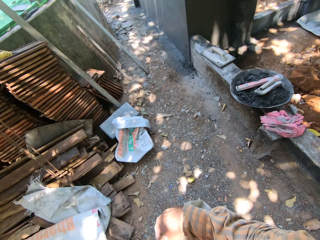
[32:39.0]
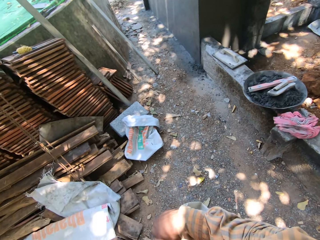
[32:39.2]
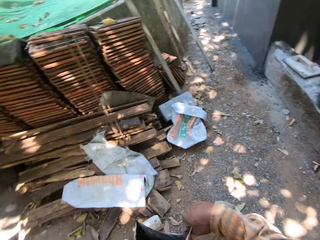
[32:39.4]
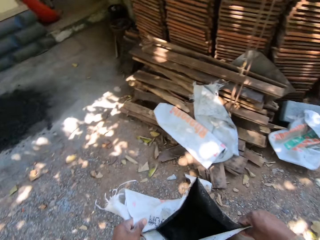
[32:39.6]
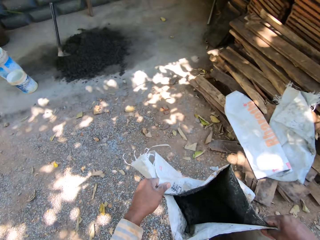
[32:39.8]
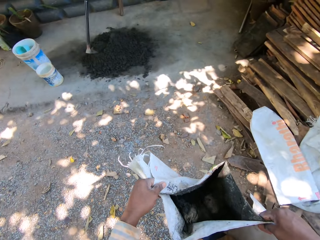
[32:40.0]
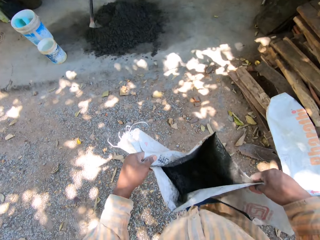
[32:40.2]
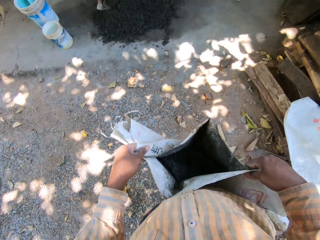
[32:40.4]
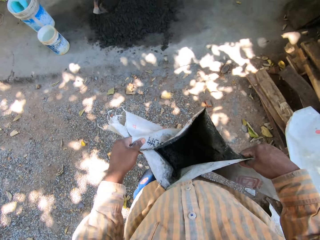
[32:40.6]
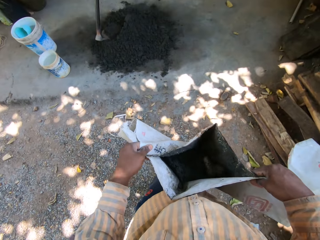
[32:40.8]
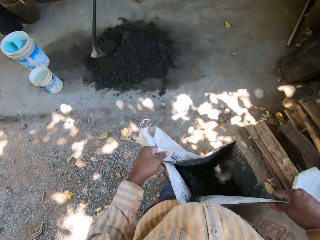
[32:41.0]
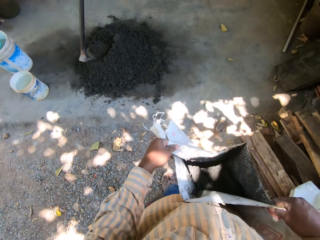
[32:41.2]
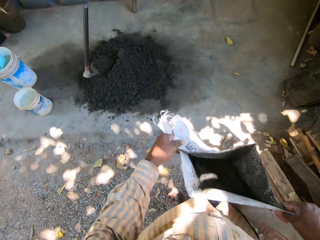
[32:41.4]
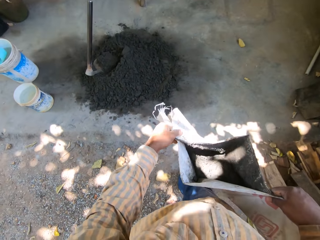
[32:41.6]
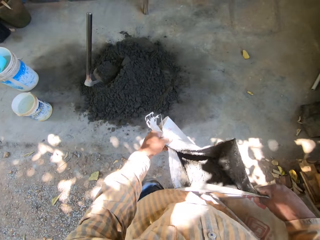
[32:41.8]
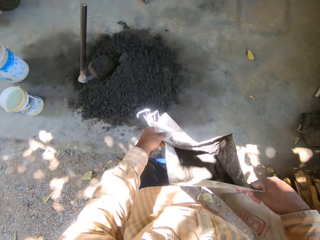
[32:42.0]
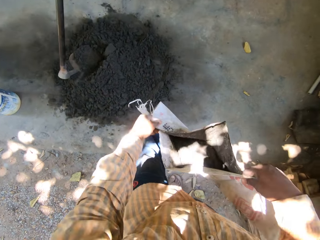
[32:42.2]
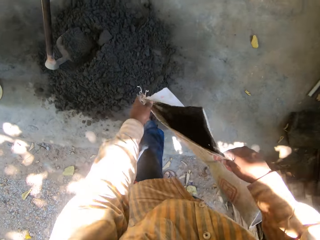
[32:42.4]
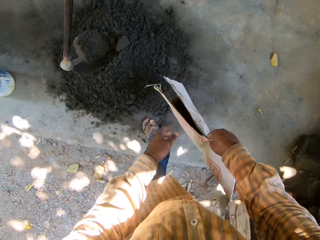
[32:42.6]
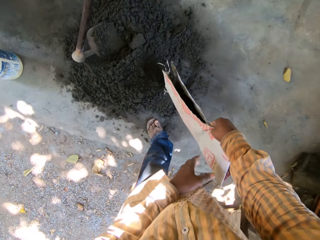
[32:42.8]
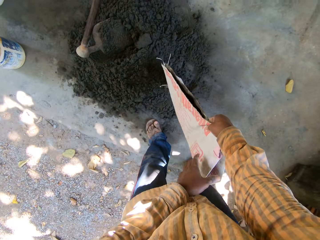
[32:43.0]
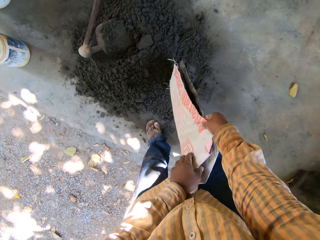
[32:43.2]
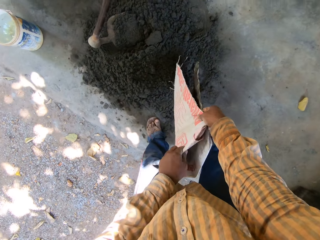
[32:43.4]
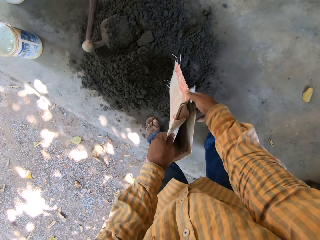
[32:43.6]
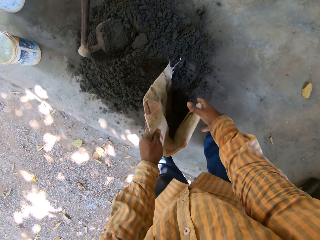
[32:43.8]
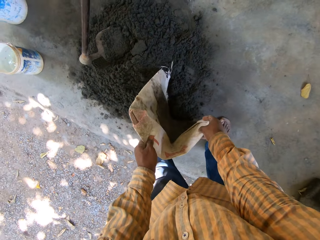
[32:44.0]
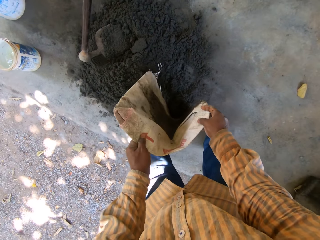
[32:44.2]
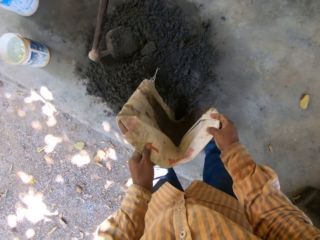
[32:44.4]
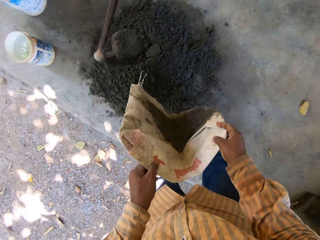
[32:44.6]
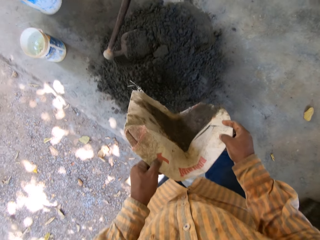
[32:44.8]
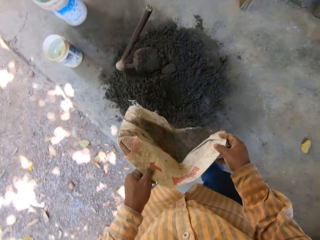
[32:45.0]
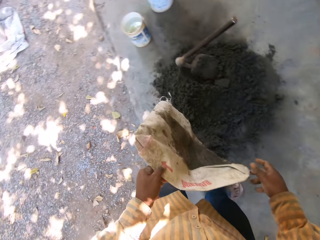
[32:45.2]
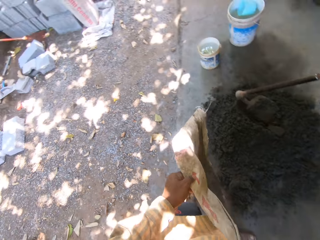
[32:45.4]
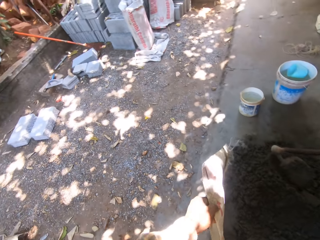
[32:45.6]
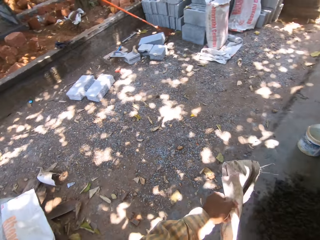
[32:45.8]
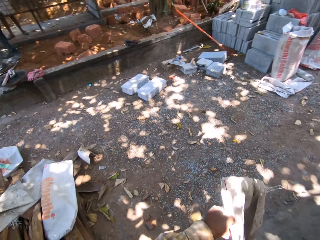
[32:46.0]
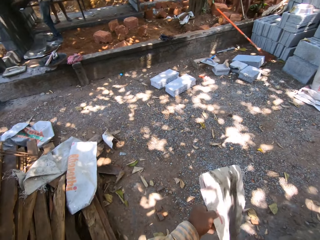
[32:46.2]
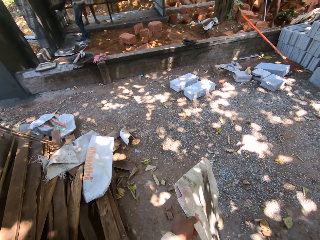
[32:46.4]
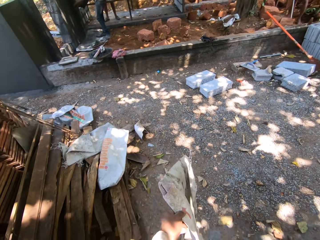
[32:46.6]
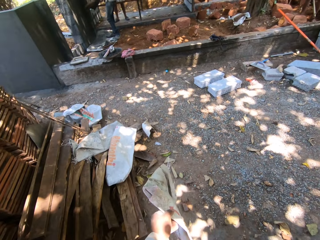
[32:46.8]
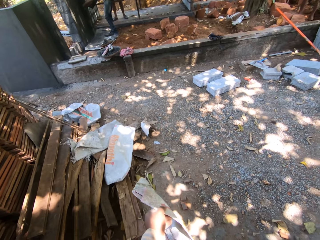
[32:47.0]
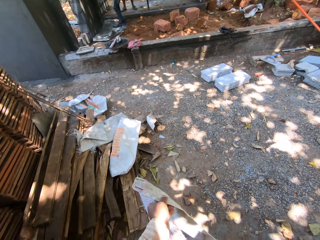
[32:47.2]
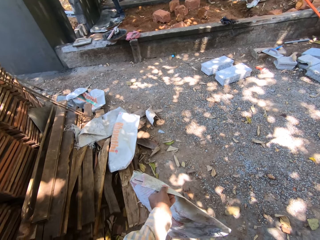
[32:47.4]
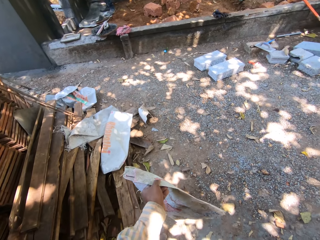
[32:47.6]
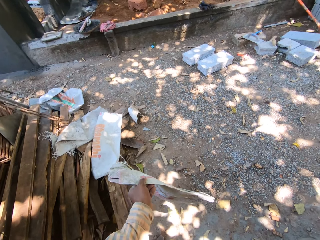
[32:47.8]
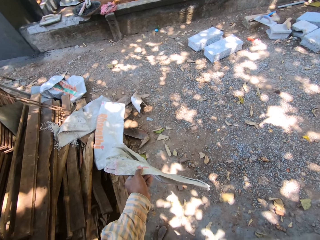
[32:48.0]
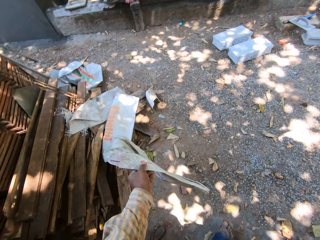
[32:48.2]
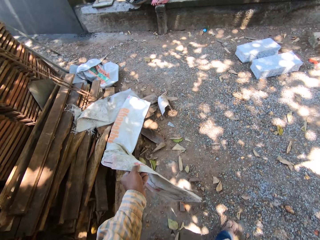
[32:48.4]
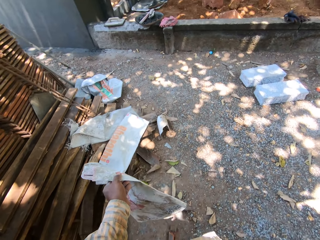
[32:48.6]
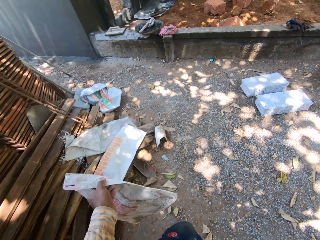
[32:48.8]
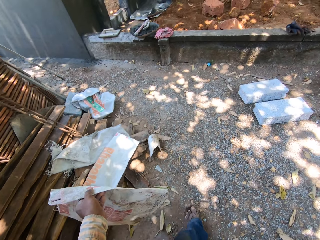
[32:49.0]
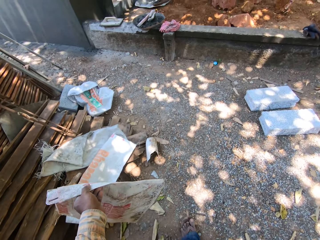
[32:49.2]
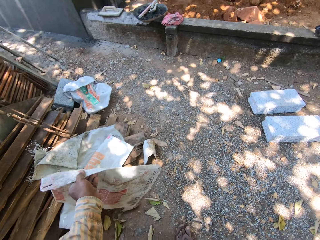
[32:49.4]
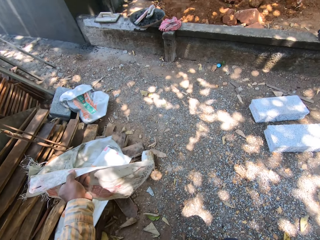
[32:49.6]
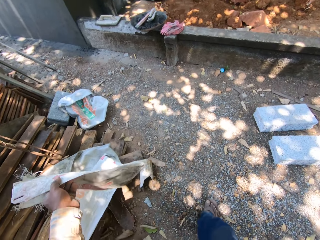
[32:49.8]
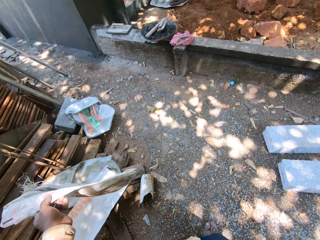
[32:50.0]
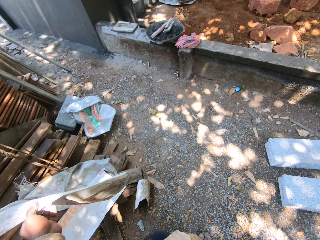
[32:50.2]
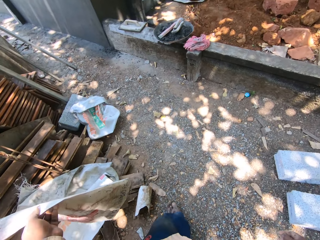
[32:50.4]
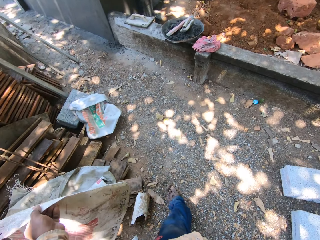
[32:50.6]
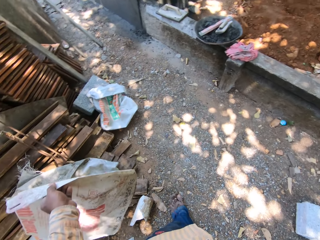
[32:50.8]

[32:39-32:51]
The camera wearer walks on the ground. He pours the concrete mix from the sack in his hands on the concrete mix on the ground. He passes the sack from his right hand to his left hand. He turns around. He walks away from the concrete mix on the ground.

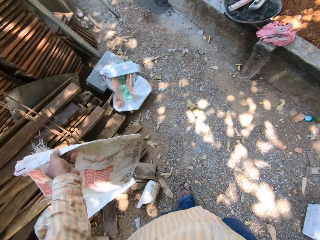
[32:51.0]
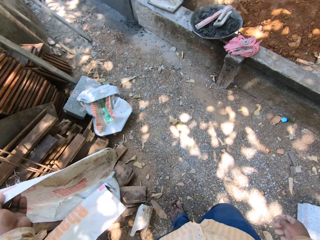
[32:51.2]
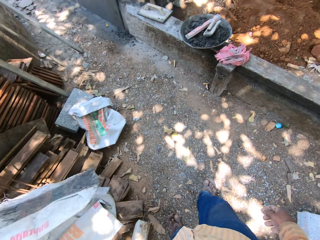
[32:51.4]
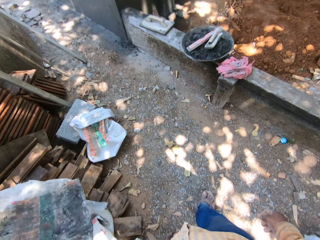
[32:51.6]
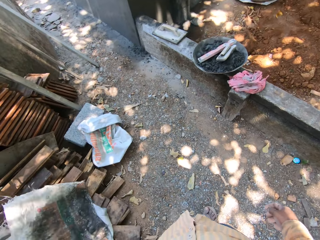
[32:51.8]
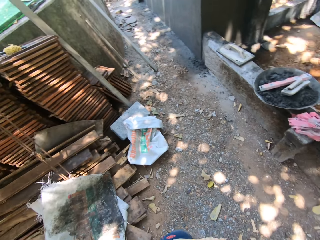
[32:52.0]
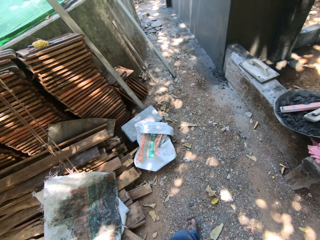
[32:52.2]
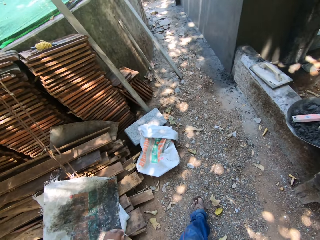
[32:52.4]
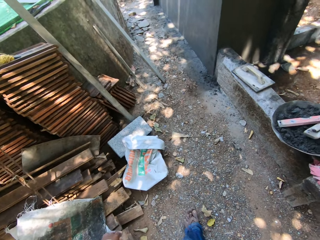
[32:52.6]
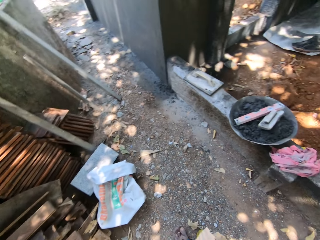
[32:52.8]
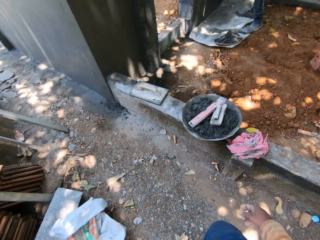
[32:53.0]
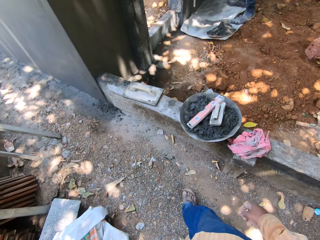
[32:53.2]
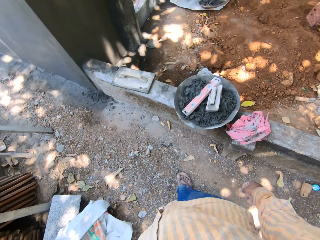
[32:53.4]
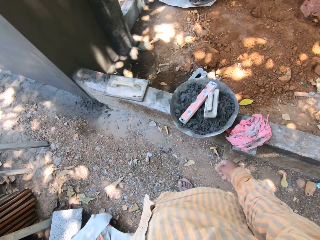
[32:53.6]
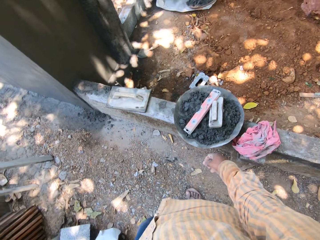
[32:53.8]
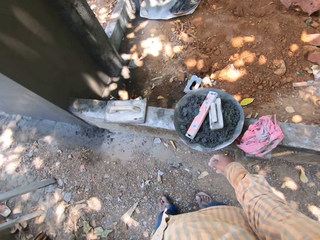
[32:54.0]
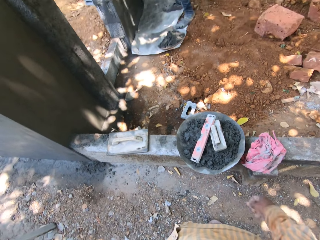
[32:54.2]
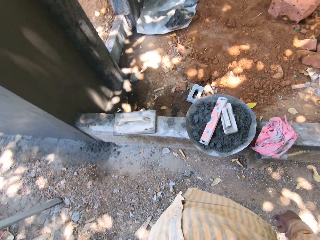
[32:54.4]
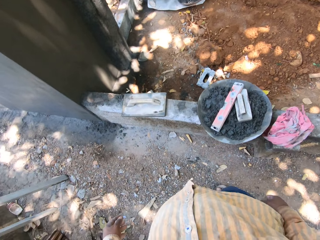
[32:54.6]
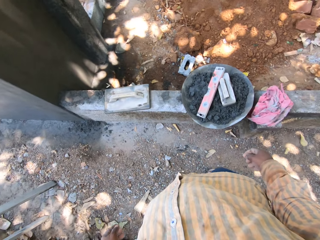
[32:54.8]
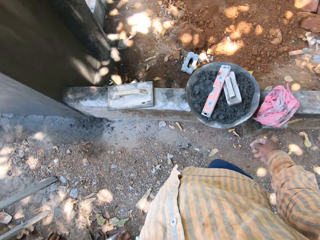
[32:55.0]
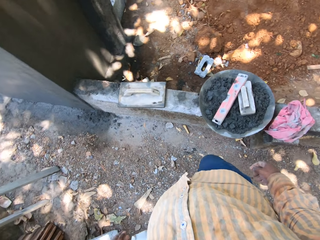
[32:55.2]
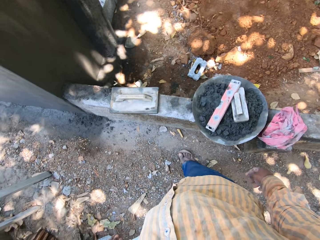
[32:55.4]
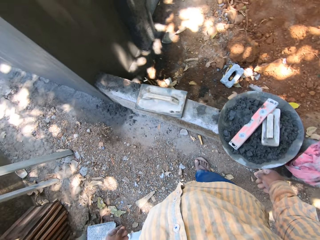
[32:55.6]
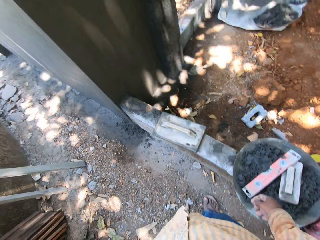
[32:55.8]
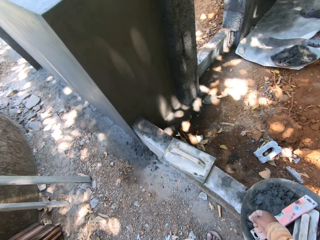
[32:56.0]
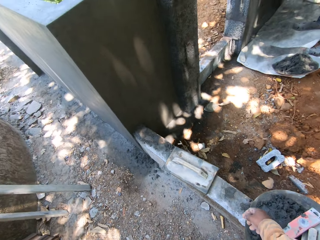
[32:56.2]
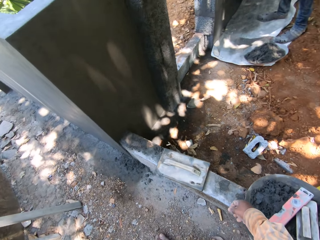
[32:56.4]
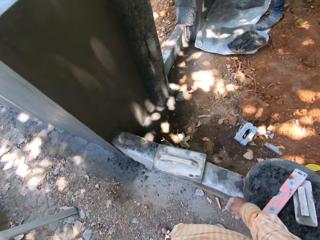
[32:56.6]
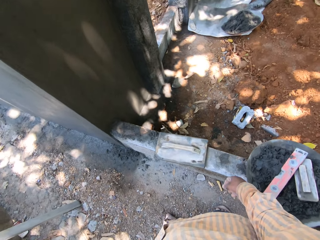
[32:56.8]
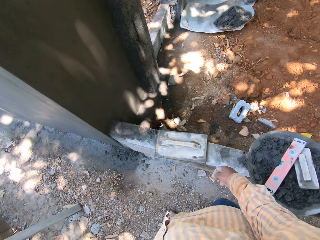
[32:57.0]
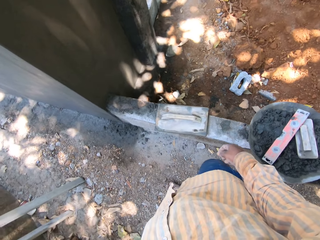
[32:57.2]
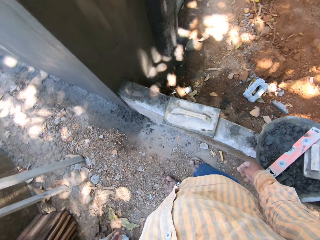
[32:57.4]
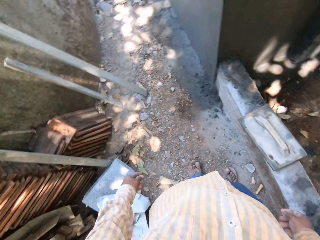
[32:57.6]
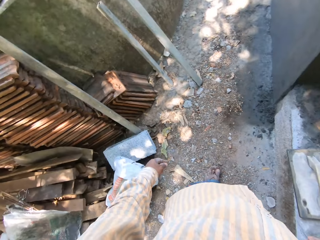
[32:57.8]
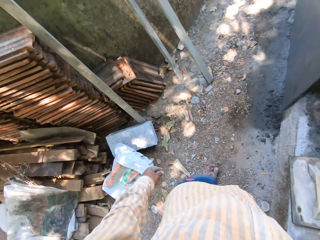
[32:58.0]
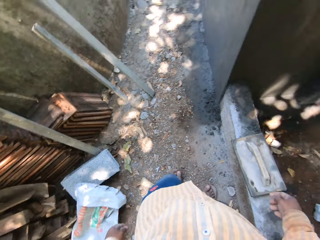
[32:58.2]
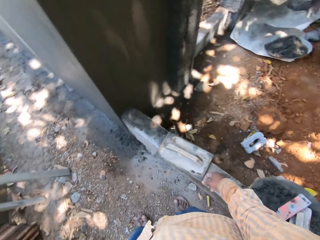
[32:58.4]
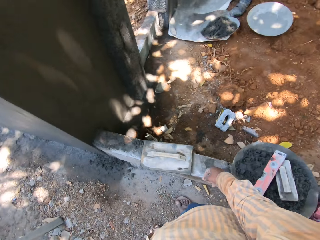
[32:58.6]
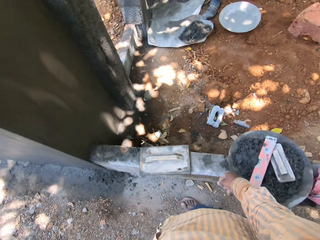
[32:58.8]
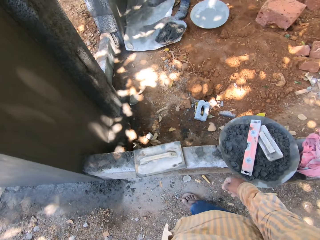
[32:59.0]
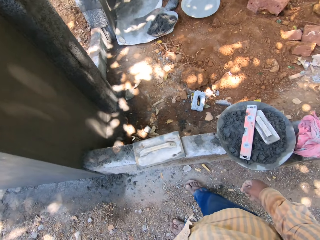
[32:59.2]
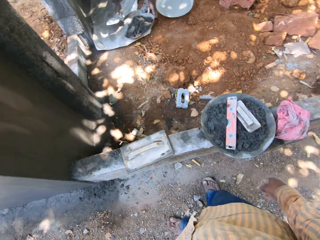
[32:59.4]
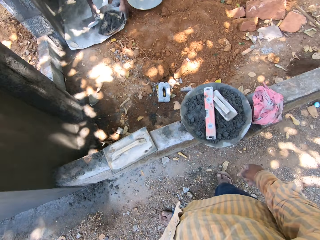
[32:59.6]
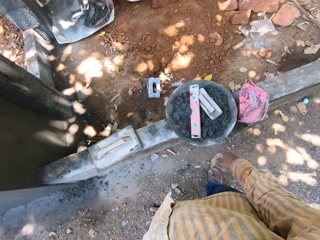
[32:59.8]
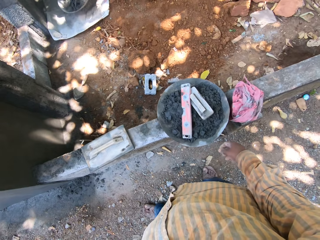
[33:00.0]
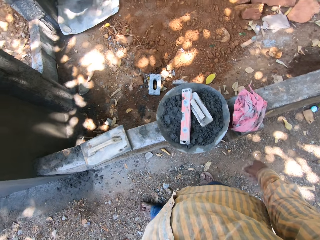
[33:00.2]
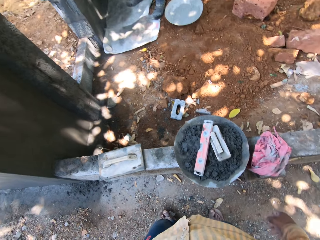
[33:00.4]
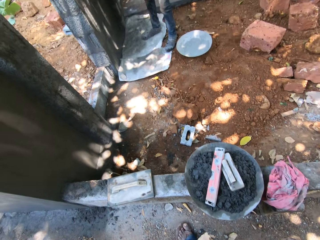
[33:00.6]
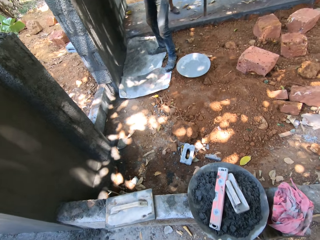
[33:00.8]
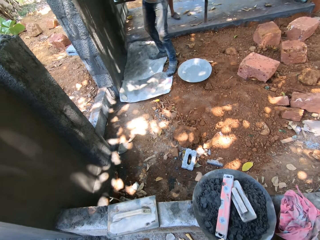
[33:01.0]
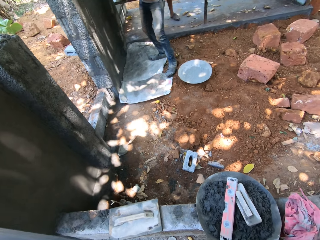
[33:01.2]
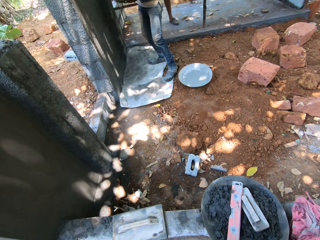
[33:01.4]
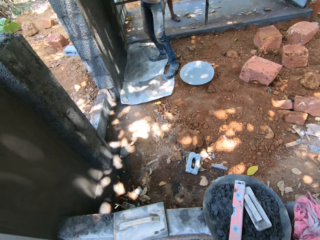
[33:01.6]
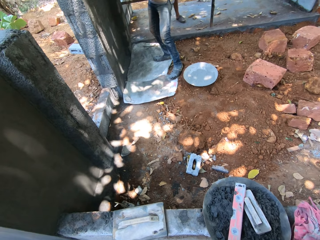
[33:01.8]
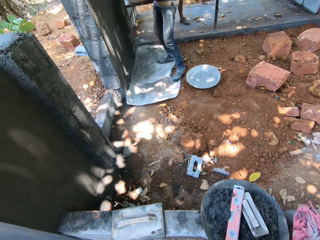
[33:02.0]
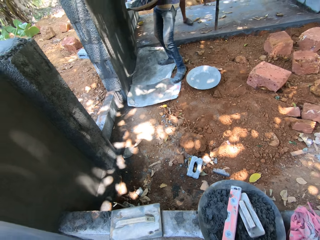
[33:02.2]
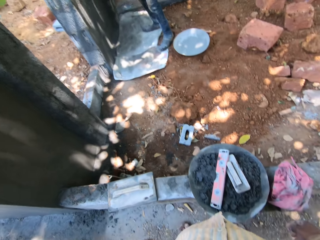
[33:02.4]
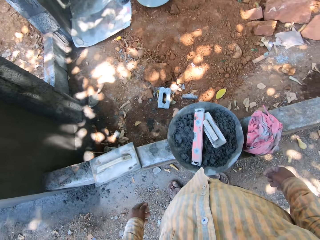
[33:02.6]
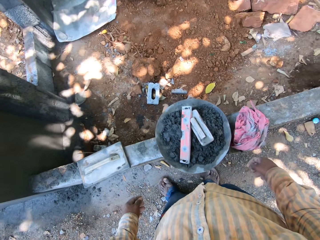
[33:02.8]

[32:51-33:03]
The camera wearer drops the sack in his left hand on some planks. He walks on the ground. He looks around.
